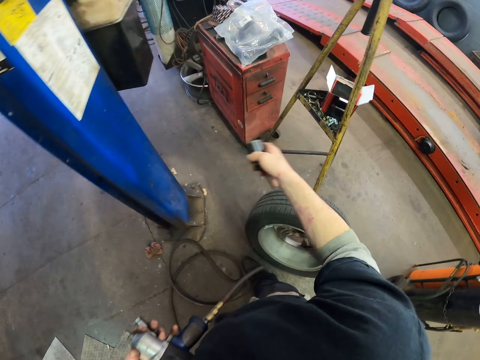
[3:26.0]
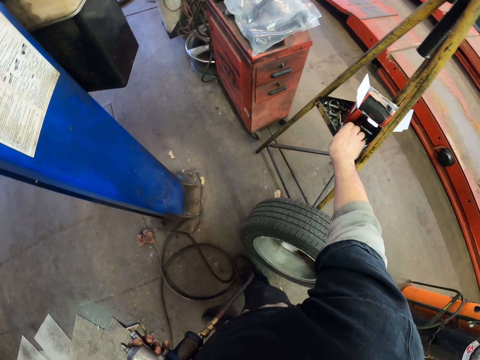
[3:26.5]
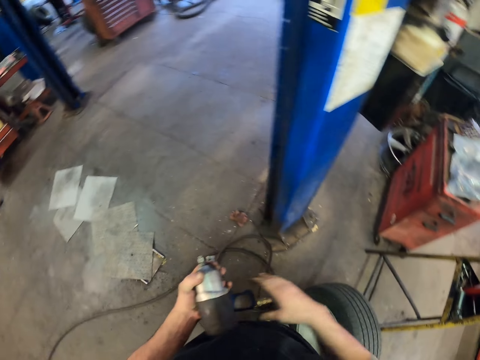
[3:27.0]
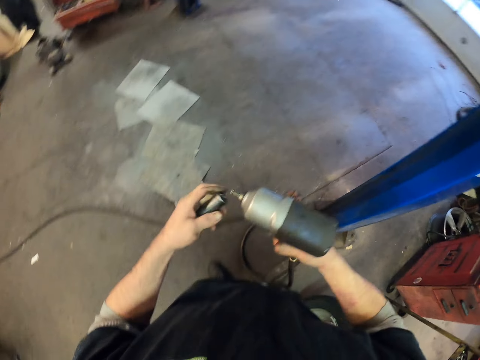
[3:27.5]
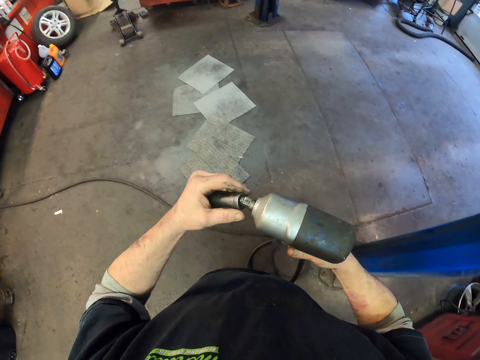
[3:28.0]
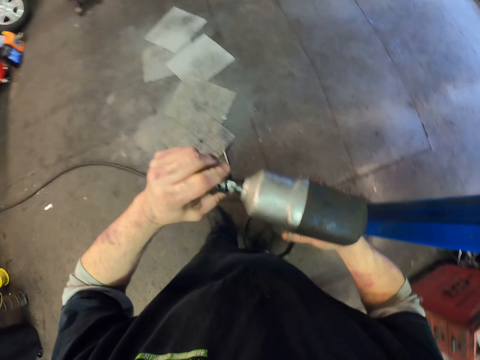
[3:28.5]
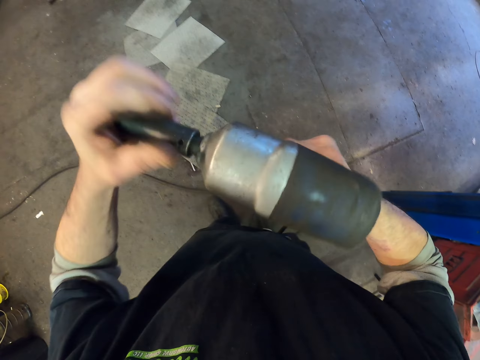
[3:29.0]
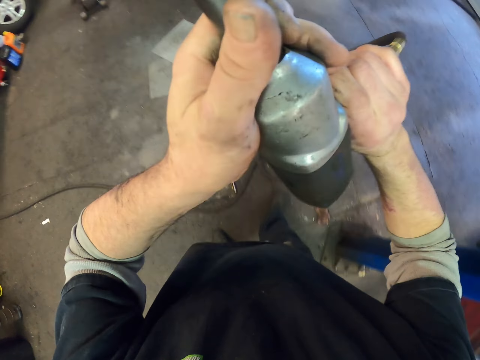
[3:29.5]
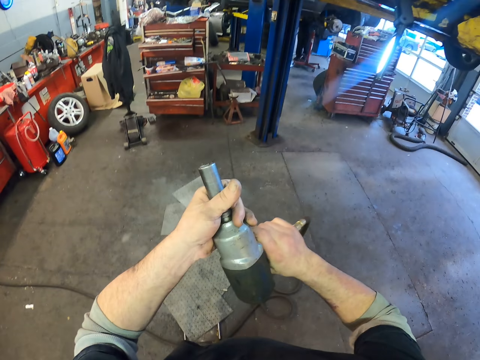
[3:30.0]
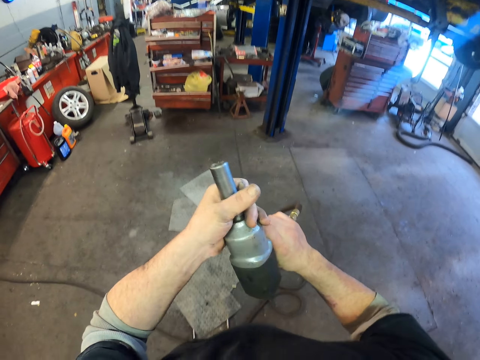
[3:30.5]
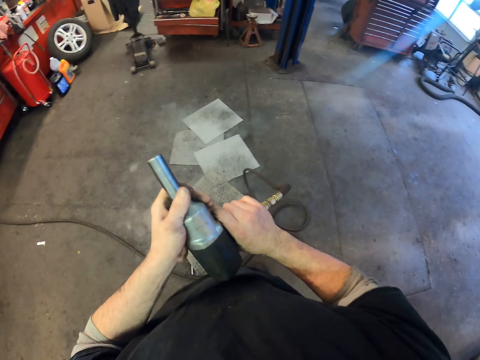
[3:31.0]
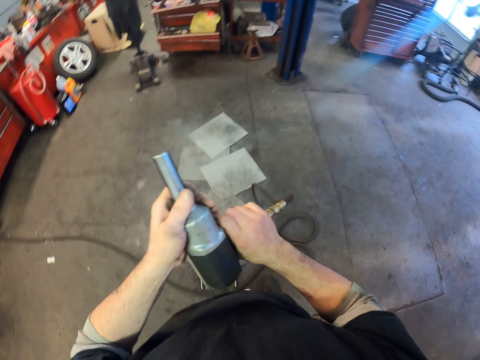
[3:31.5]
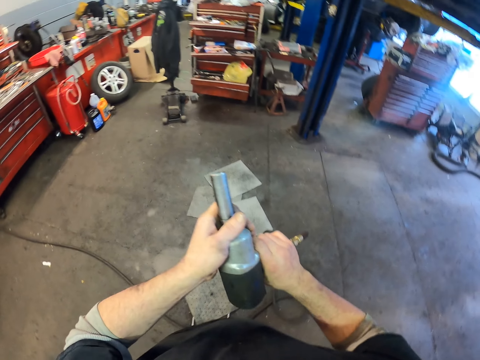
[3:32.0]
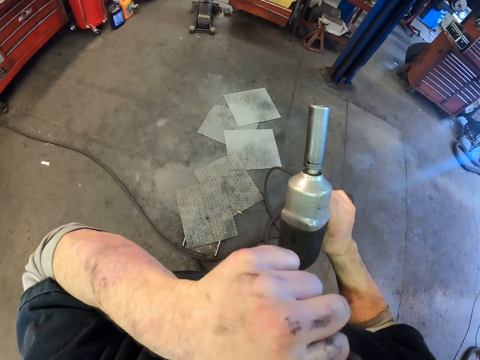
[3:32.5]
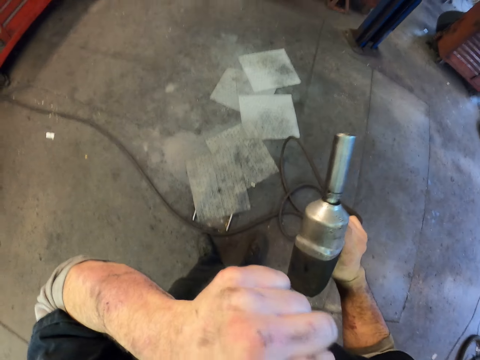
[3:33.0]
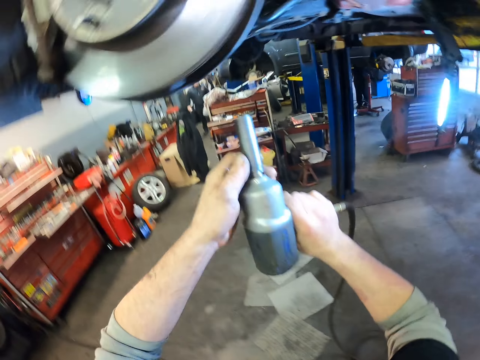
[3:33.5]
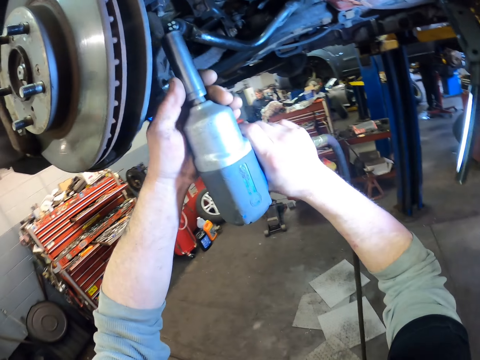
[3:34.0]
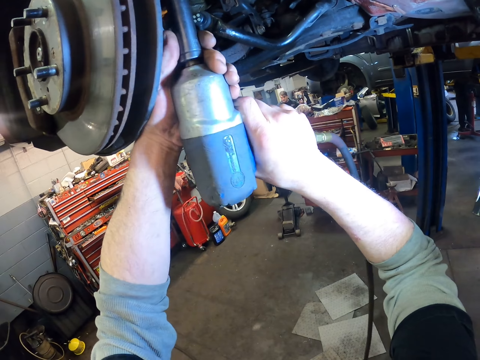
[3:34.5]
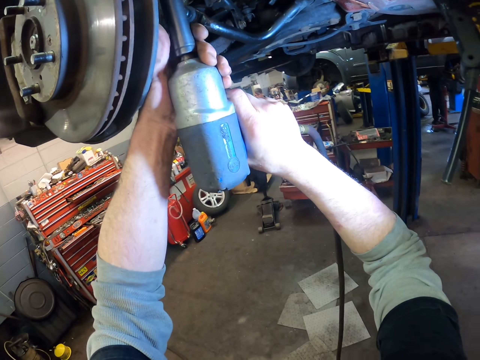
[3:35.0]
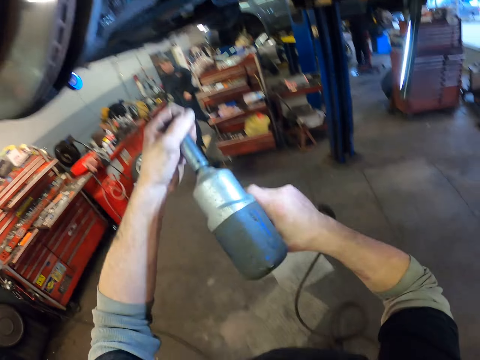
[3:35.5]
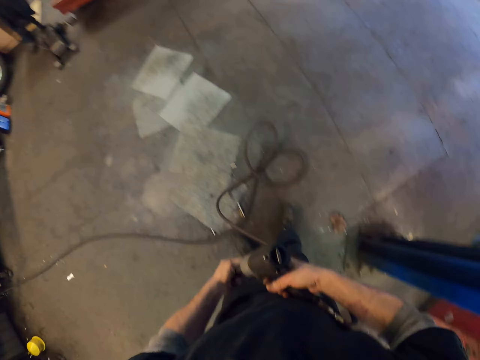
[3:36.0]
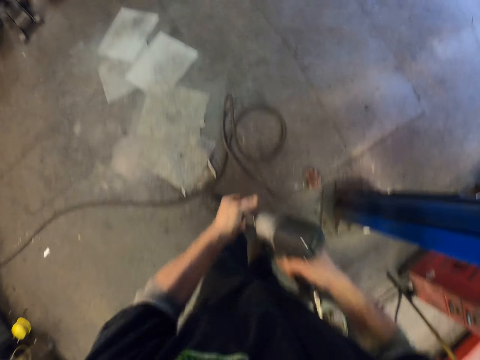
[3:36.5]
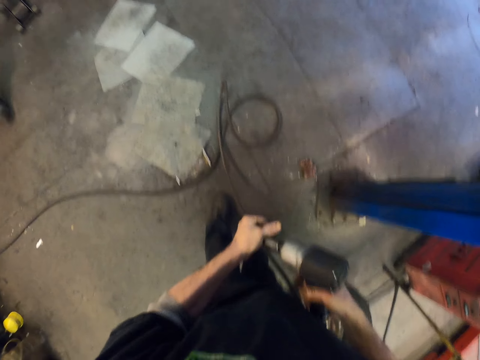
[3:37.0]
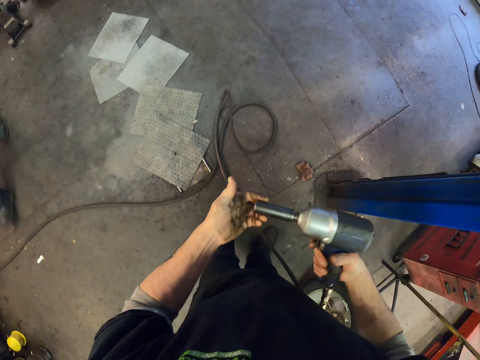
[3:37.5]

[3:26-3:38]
The camera wearer fixes another metal to the drill. They drill something.

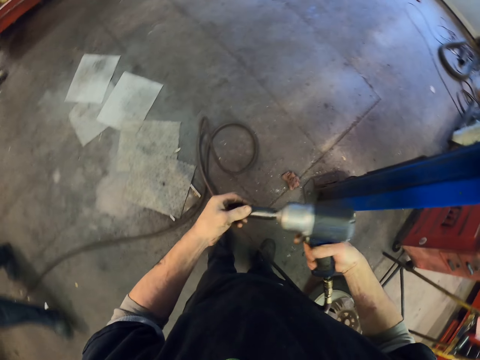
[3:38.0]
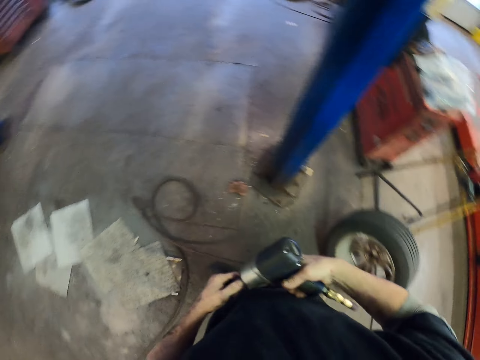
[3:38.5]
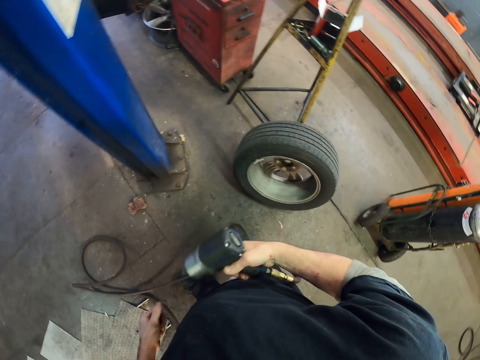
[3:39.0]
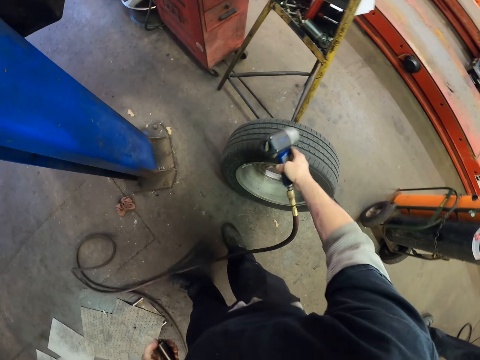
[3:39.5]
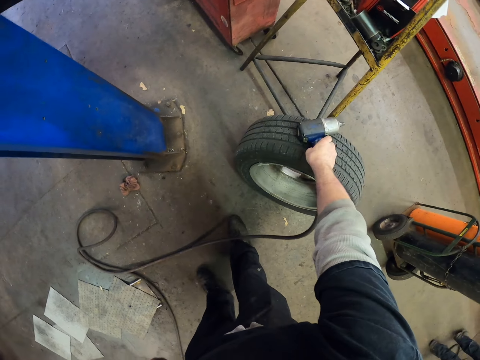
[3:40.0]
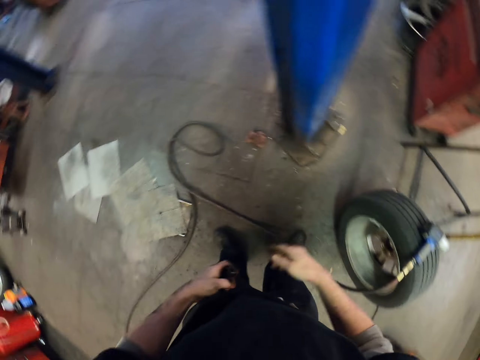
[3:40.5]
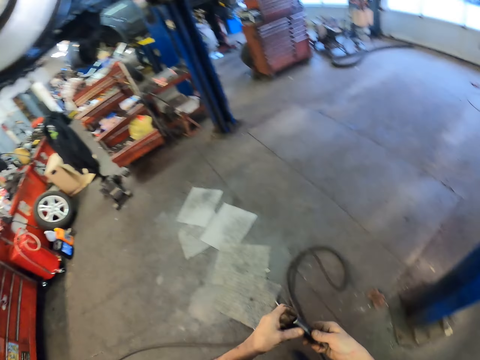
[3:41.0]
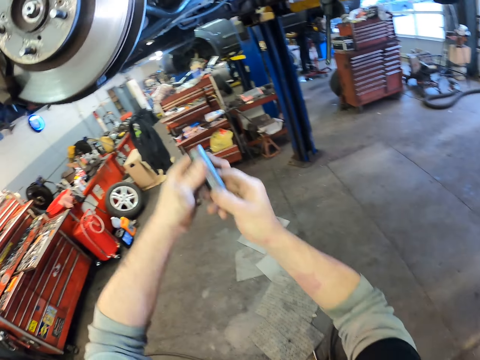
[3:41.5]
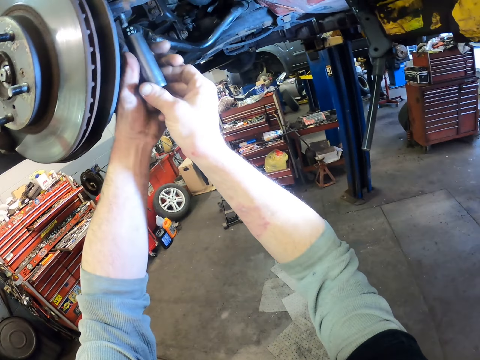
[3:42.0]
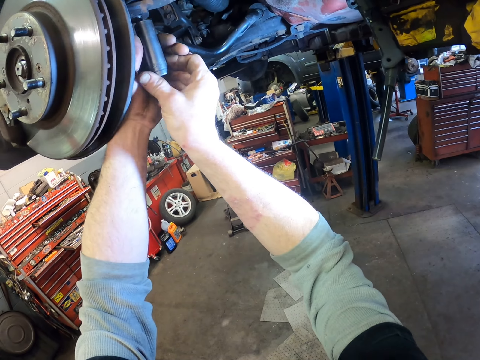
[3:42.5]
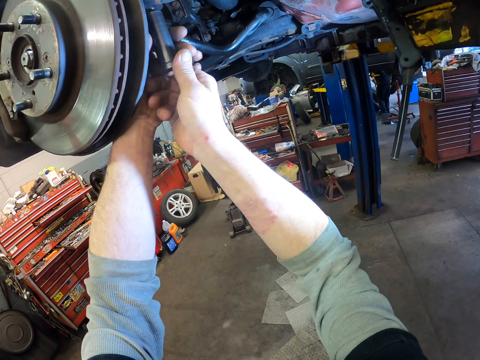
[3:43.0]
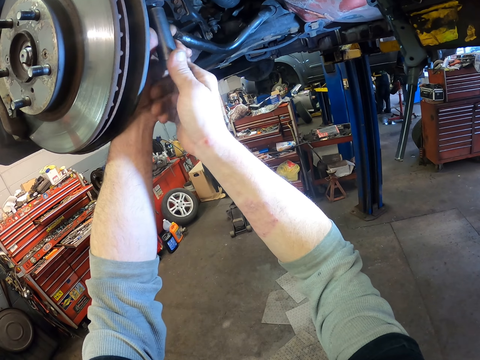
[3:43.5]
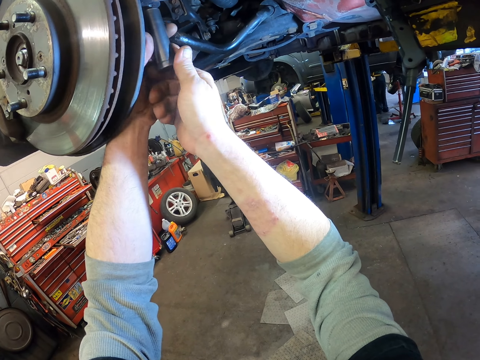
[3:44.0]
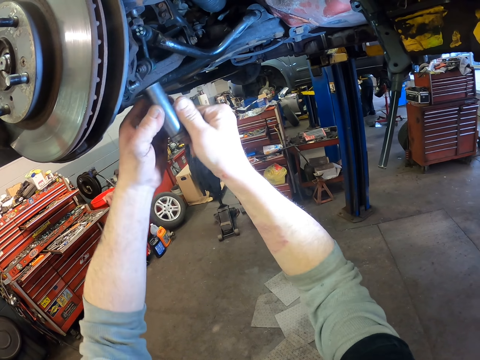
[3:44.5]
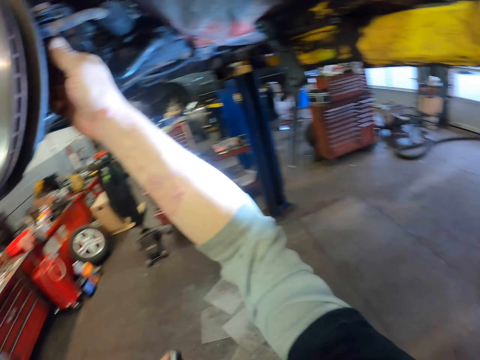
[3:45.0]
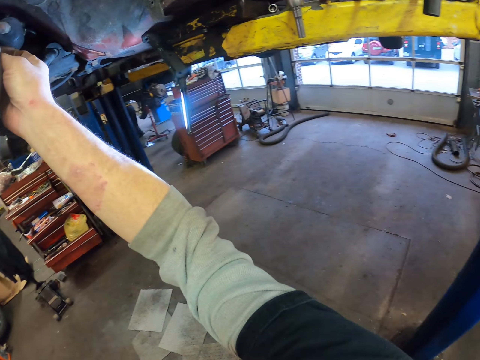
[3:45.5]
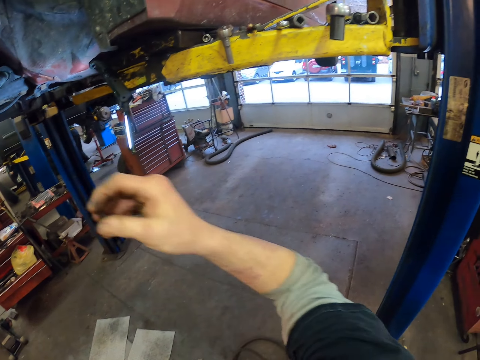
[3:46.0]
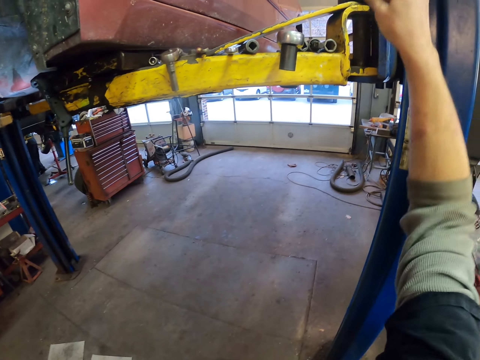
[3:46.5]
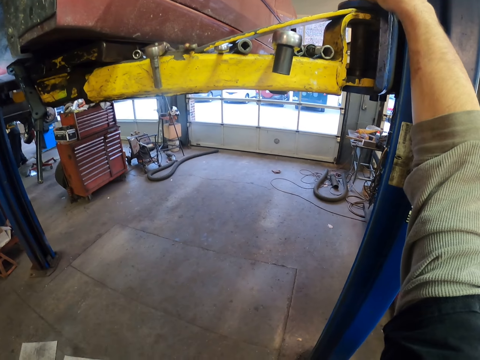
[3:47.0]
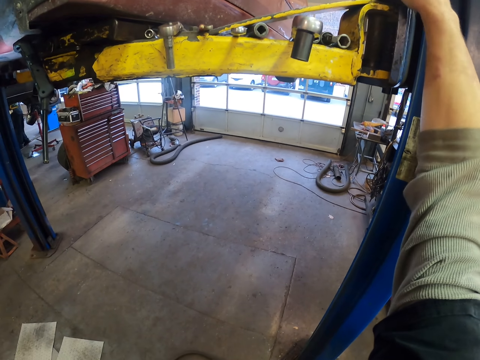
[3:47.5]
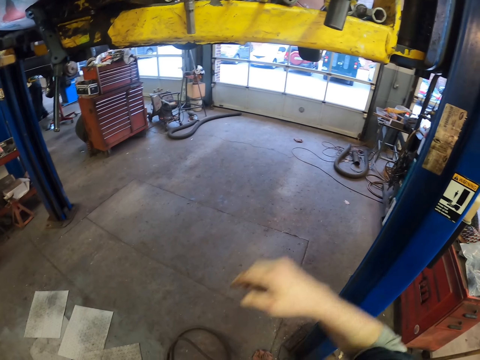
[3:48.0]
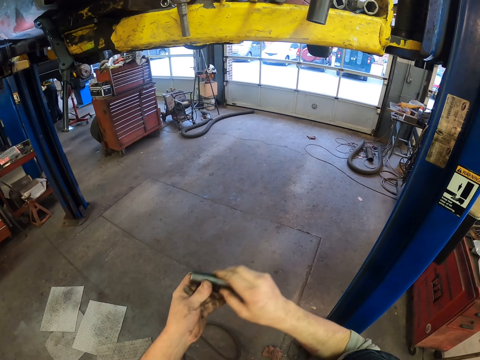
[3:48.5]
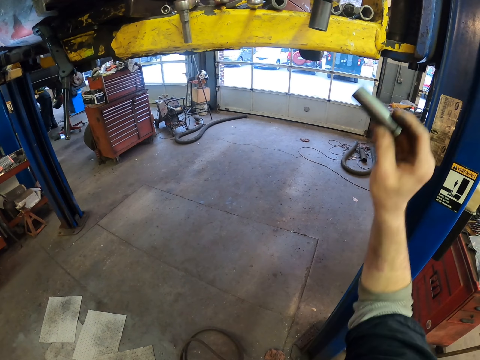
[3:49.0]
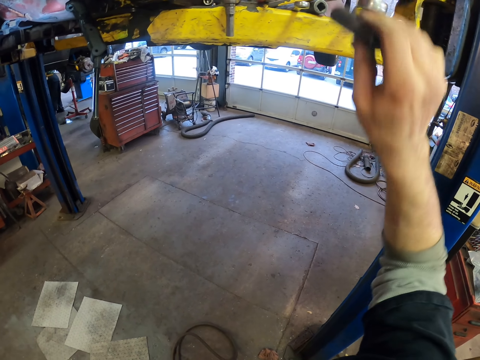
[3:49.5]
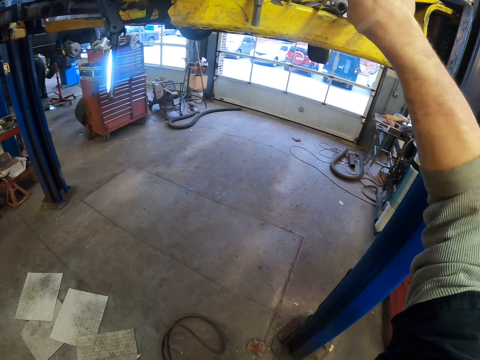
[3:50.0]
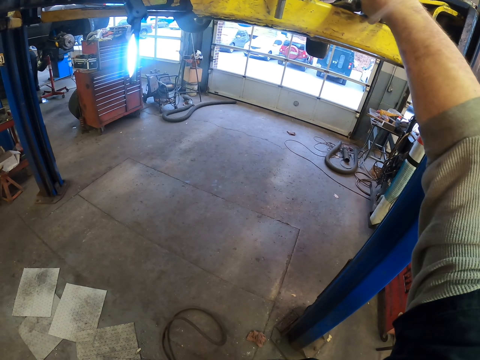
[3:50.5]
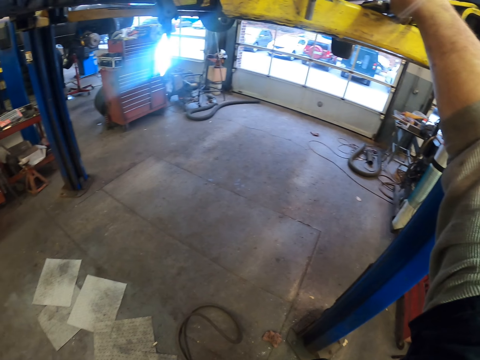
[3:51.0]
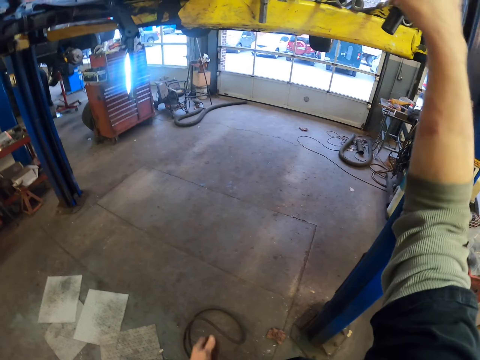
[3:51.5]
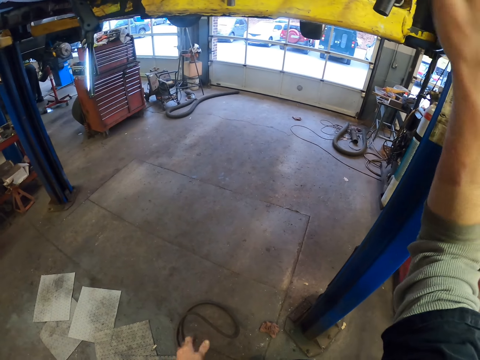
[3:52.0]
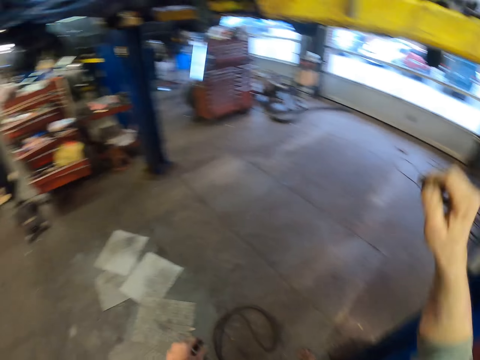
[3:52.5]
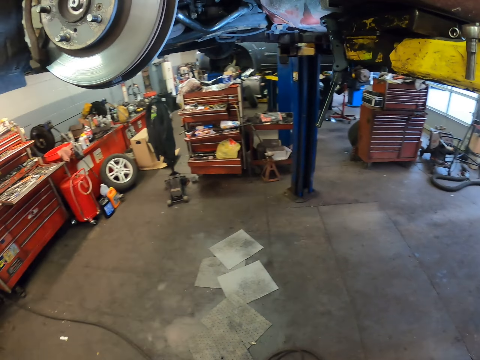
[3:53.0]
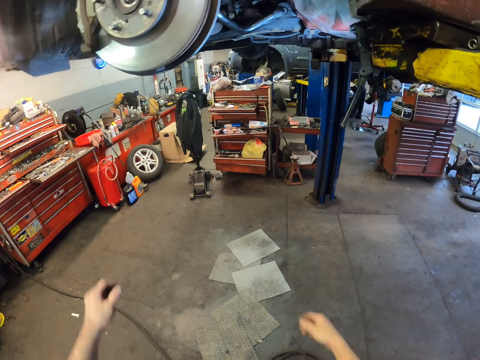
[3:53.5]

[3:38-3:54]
The camera wearer puts the drill on a tire. They put metal on the vehicle. They pick something.
